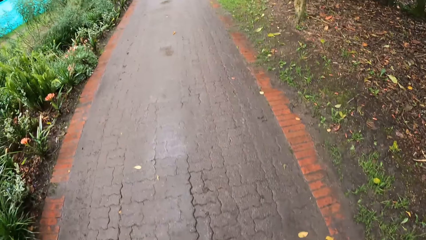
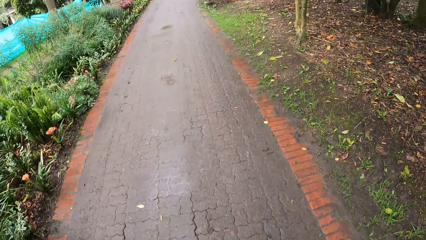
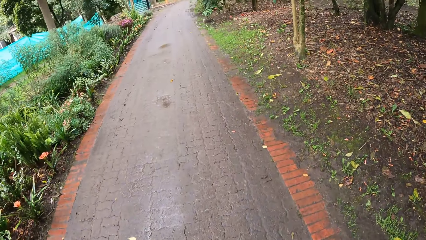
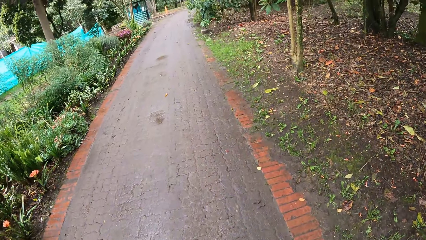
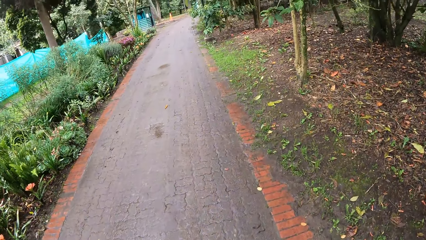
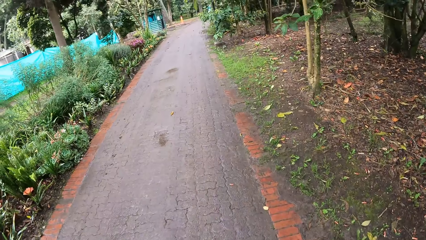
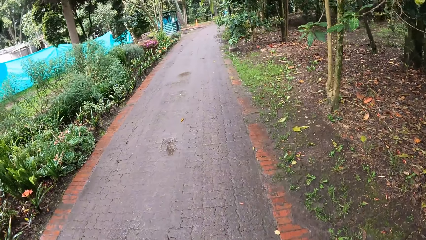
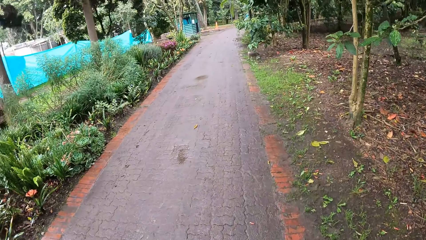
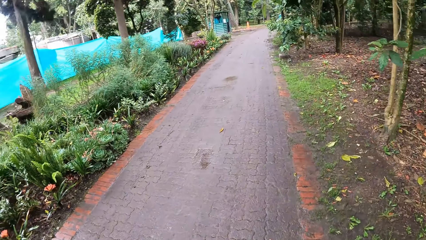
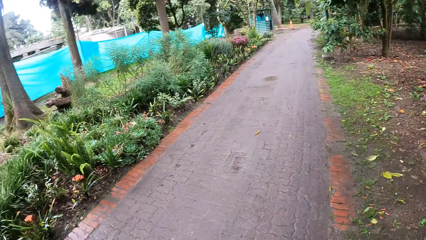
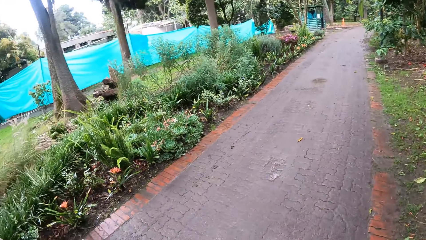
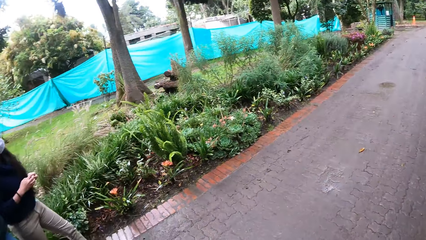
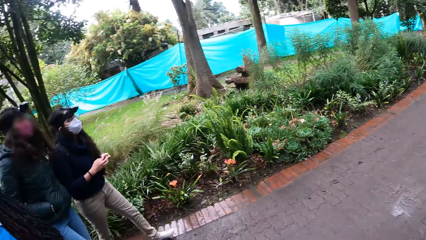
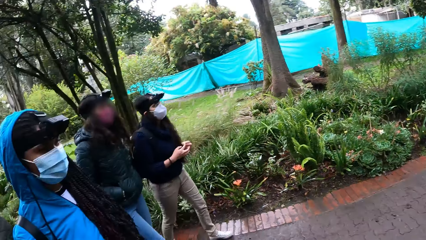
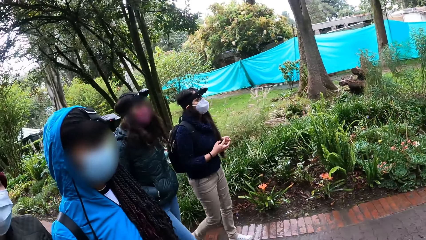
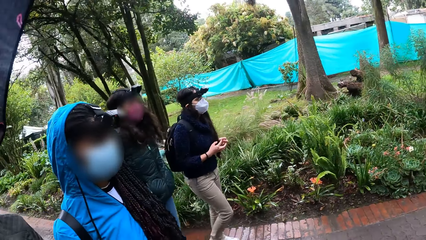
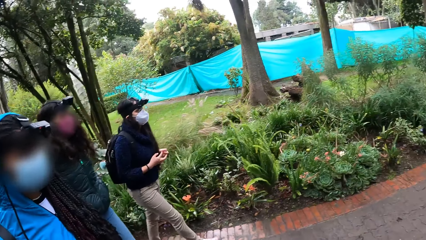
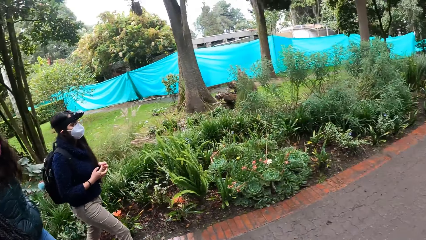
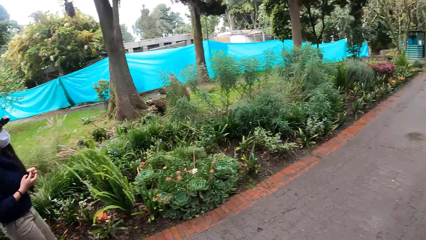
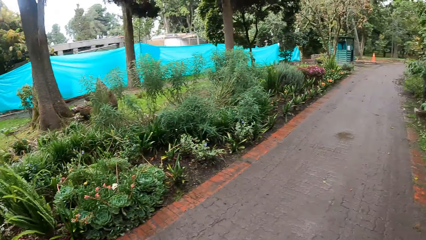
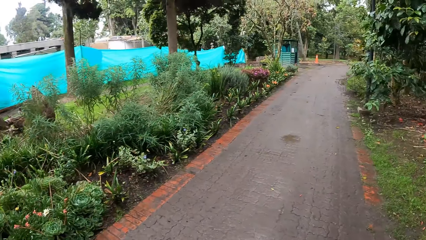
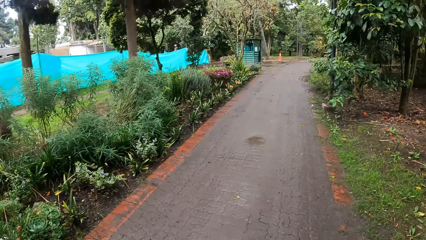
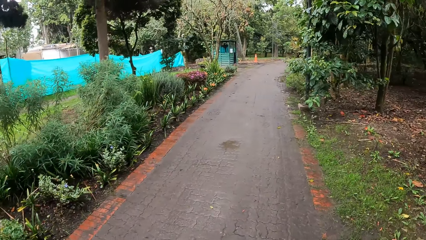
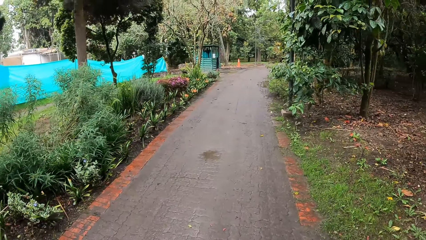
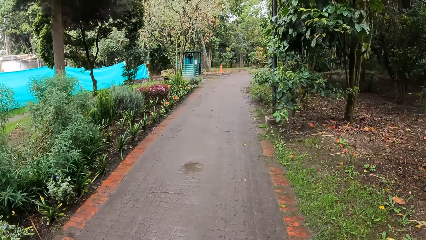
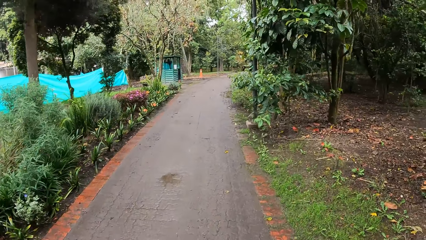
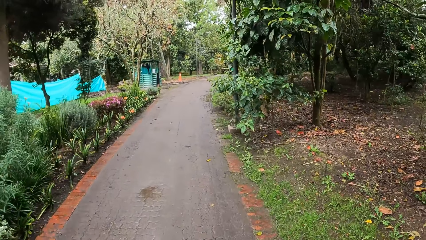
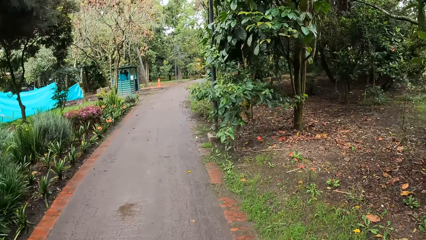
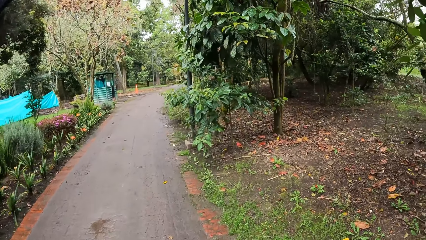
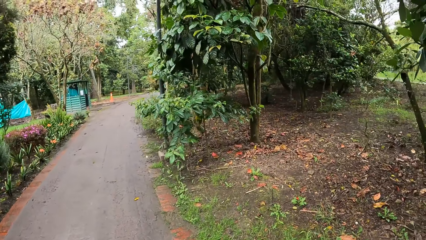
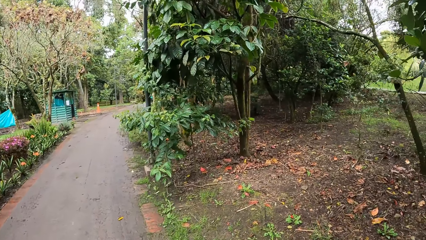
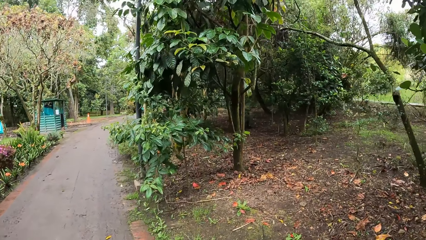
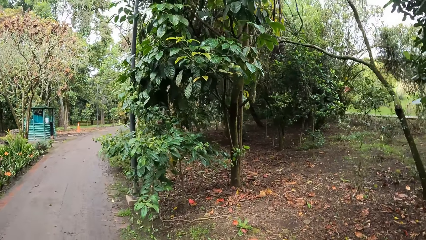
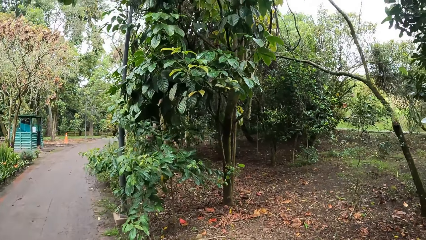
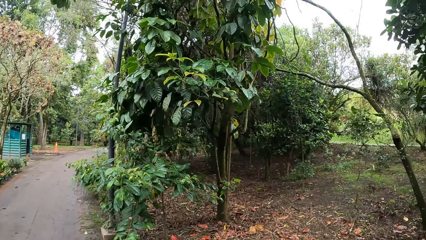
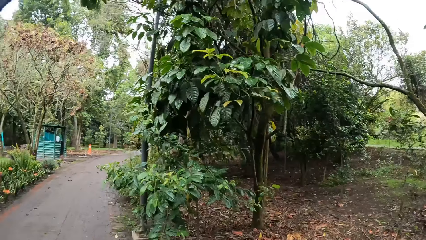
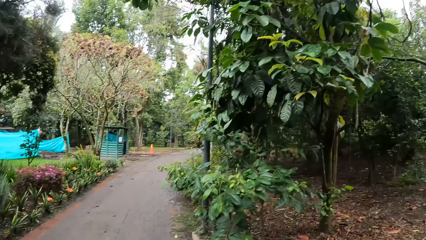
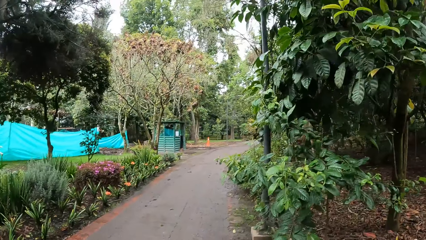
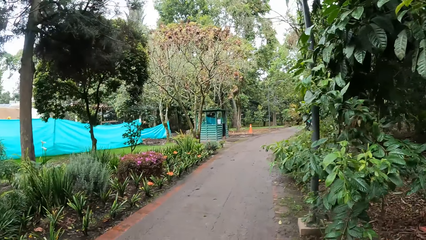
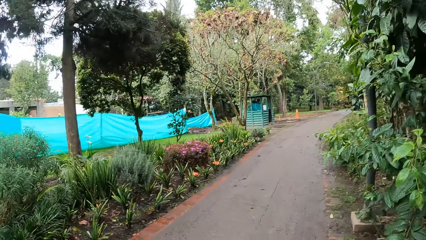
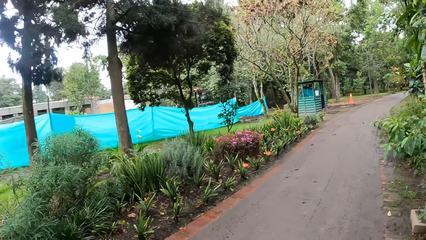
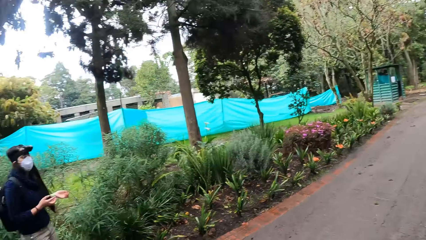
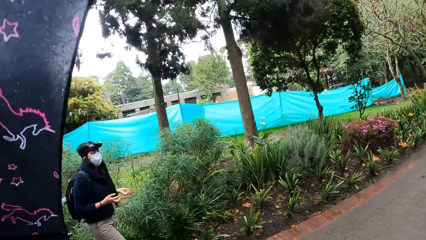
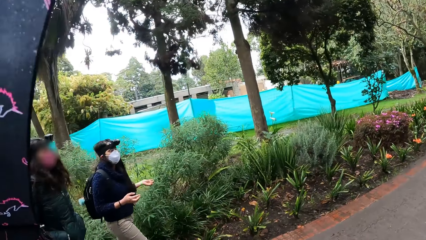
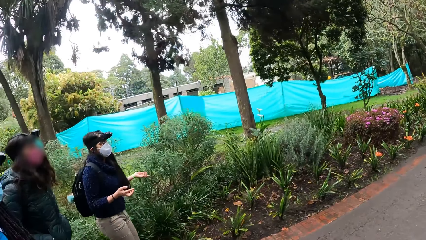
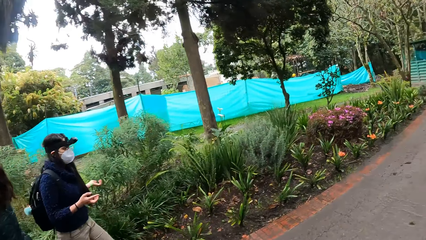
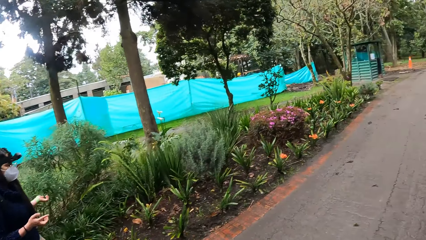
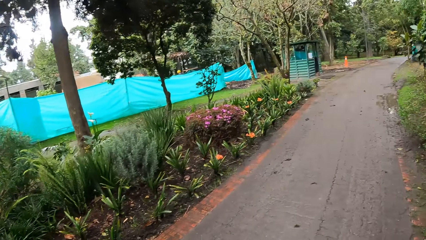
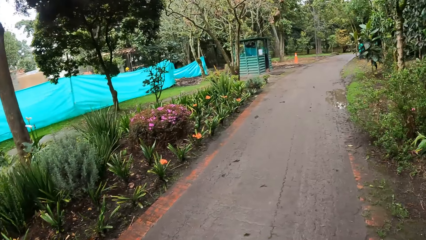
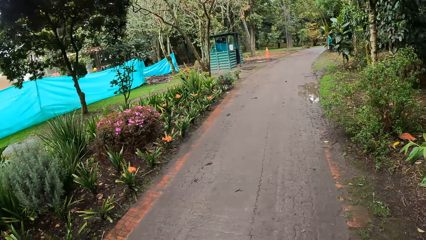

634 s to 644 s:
The camera wearer turns around. They walk around.

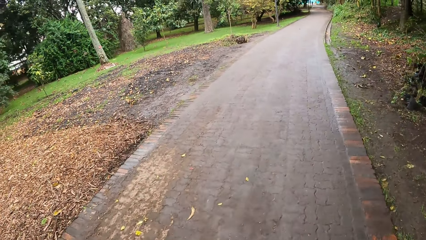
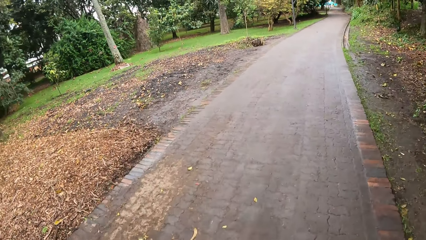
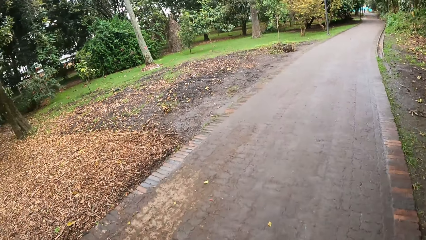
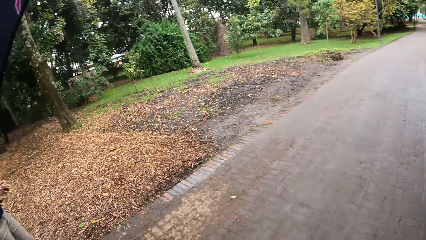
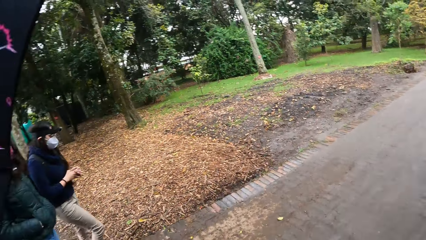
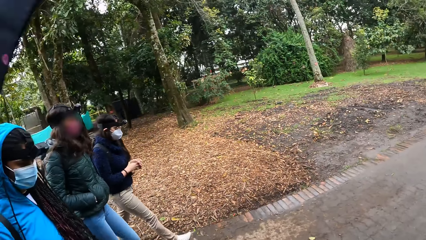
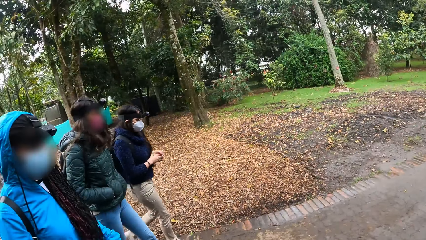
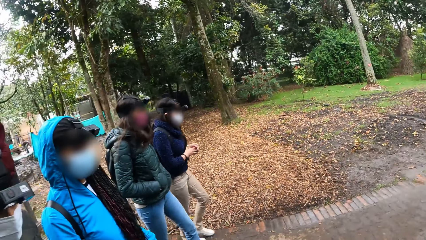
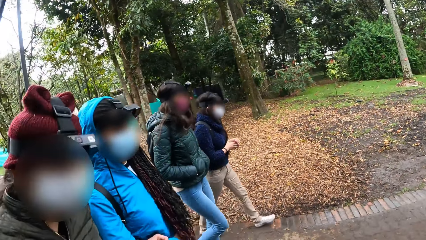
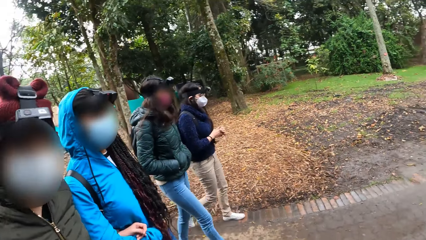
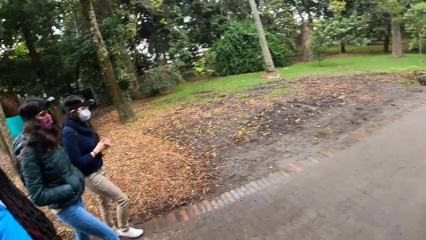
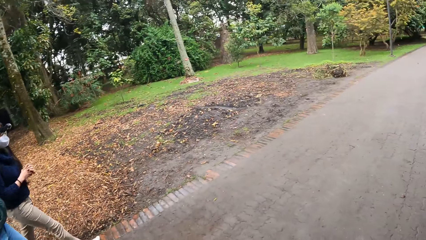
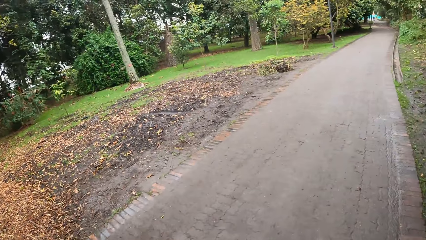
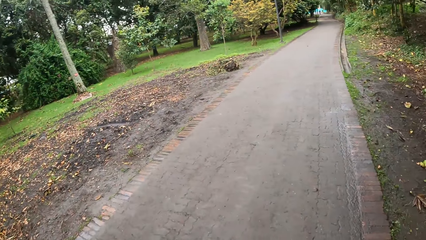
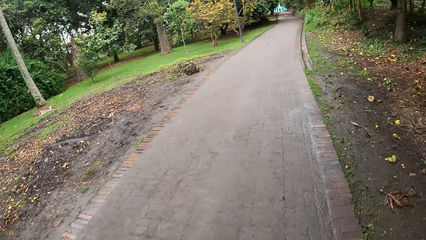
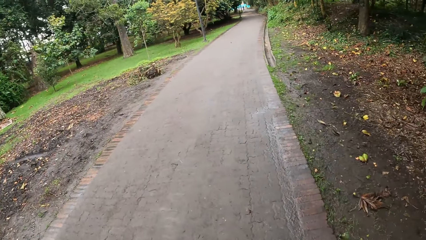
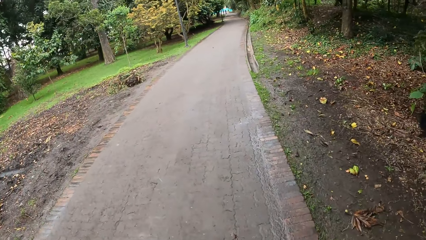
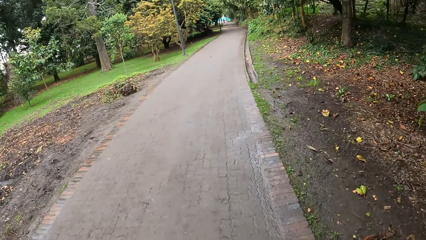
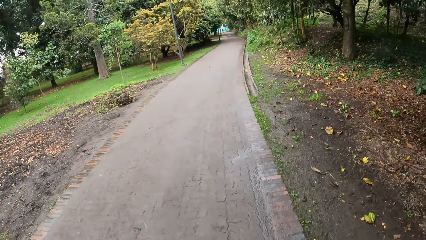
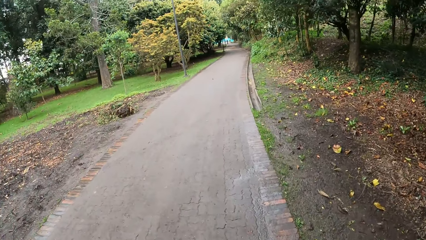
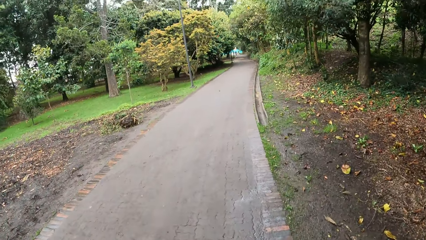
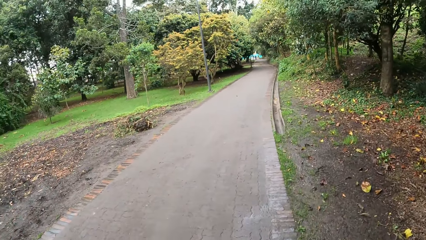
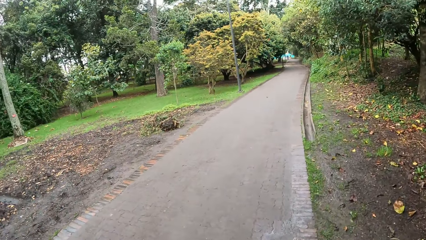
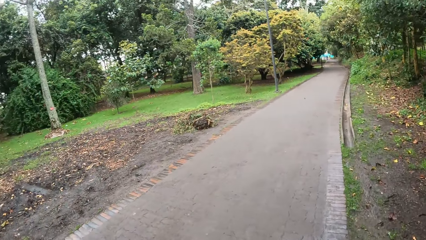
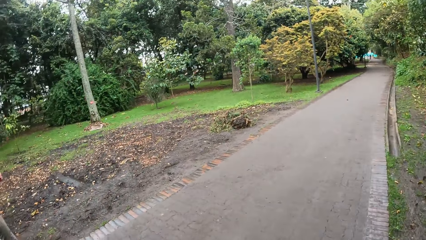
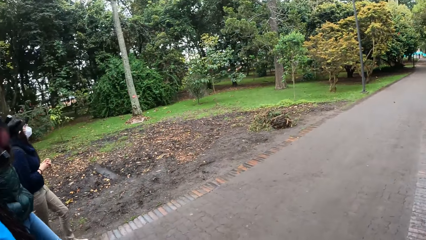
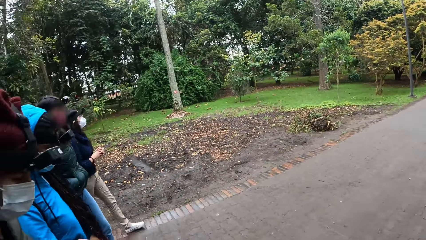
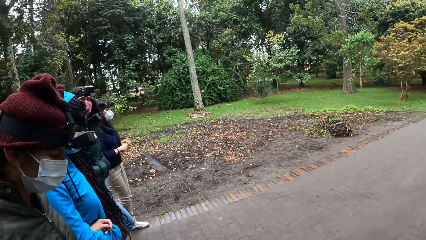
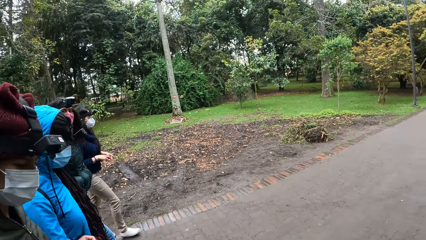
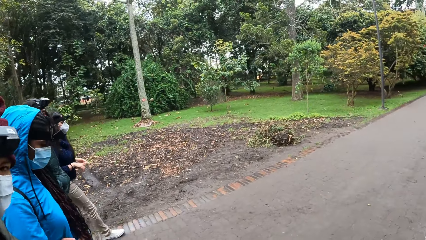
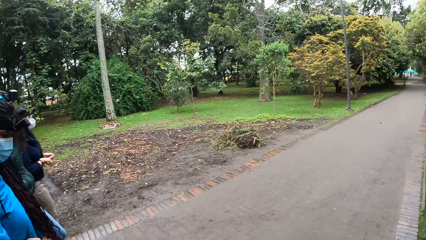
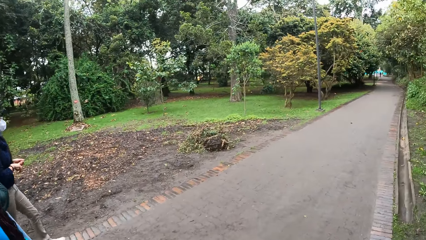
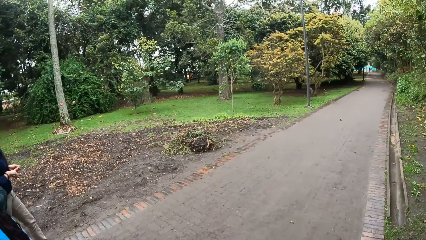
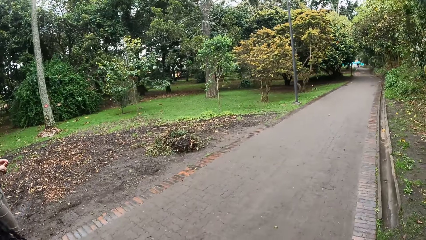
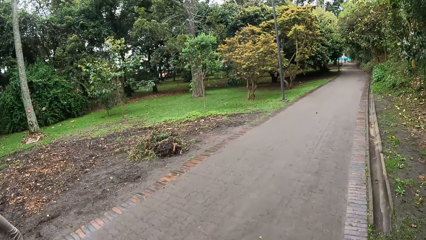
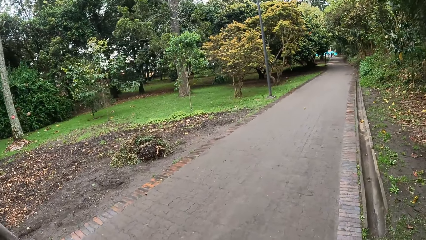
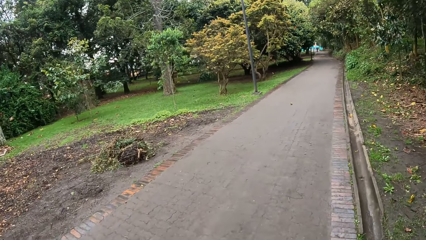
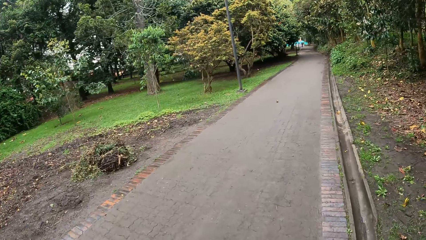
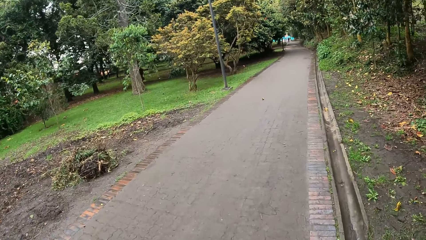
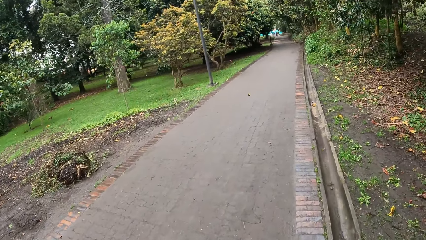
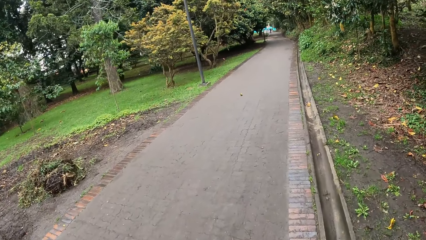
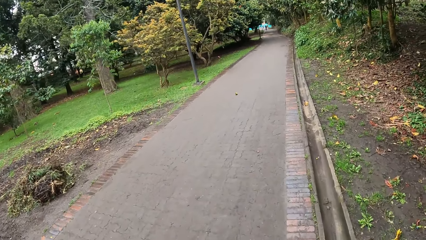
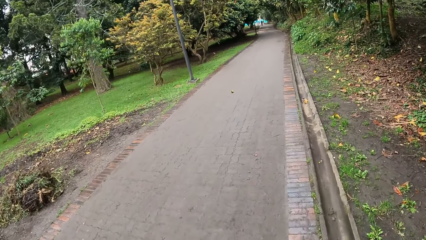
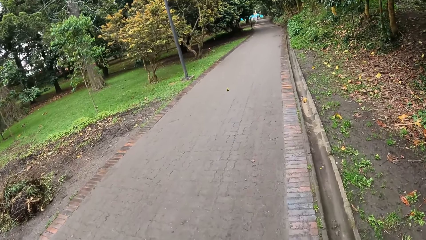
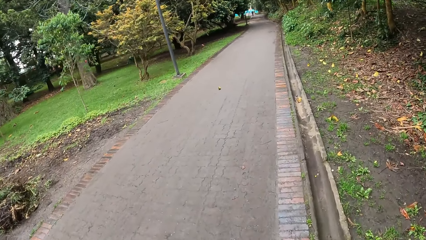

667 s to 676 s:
The camera wearer turns around. They interact with the woman. They walk around.
